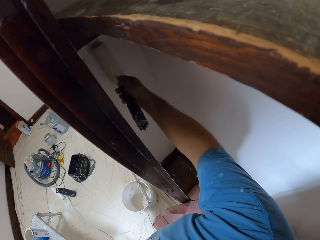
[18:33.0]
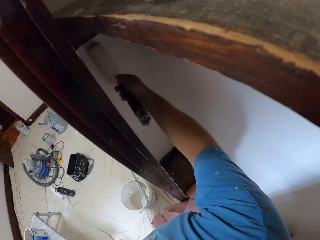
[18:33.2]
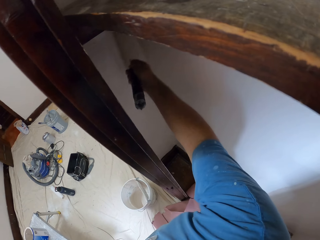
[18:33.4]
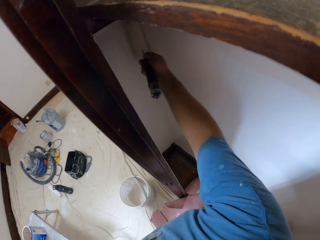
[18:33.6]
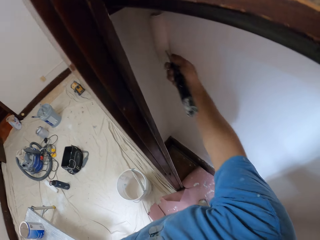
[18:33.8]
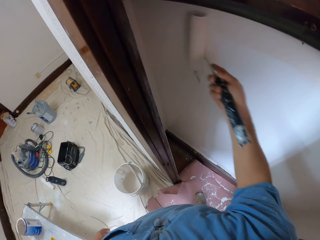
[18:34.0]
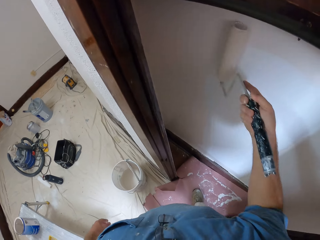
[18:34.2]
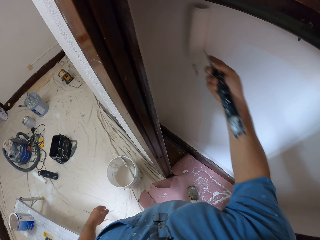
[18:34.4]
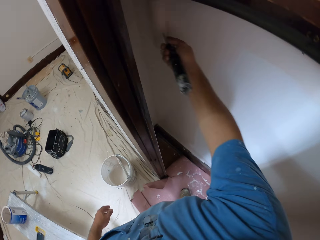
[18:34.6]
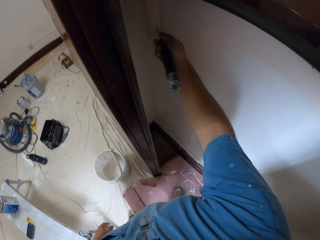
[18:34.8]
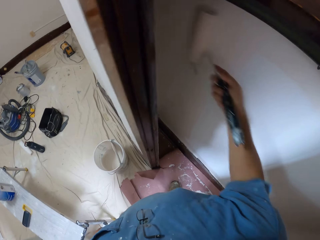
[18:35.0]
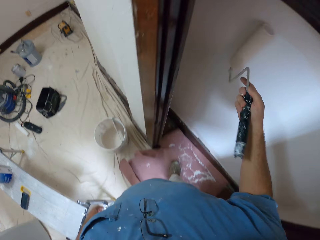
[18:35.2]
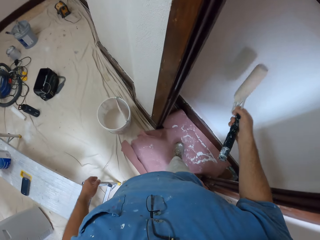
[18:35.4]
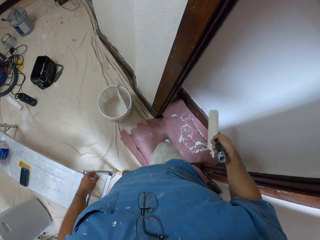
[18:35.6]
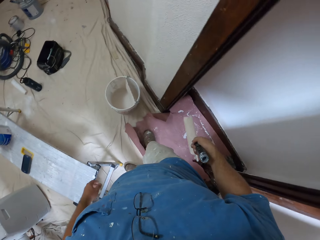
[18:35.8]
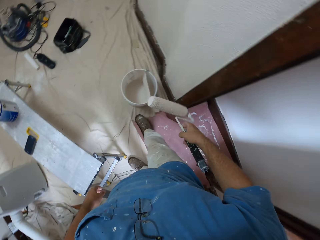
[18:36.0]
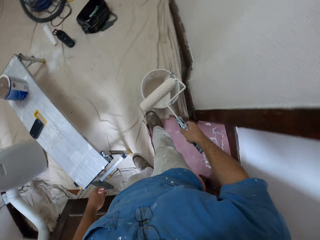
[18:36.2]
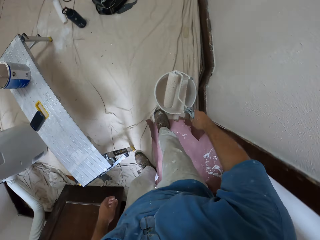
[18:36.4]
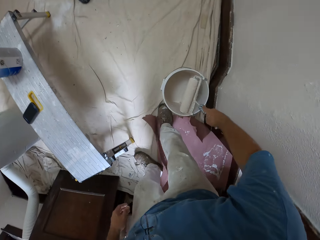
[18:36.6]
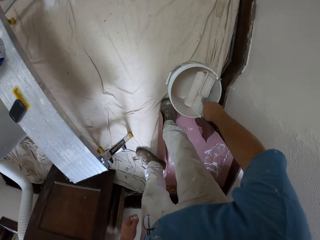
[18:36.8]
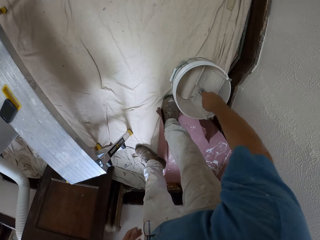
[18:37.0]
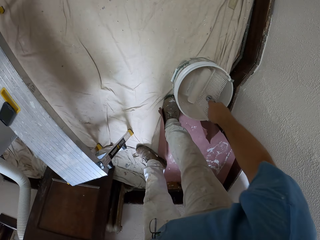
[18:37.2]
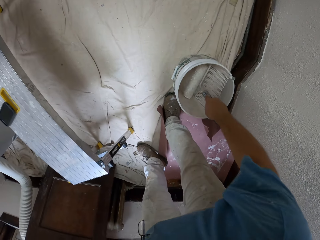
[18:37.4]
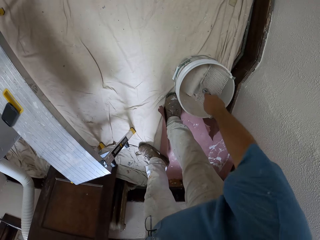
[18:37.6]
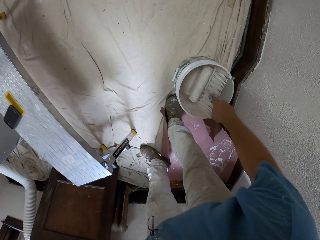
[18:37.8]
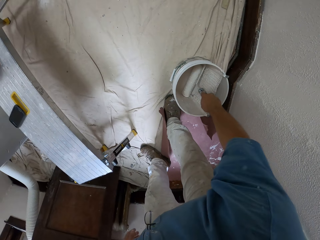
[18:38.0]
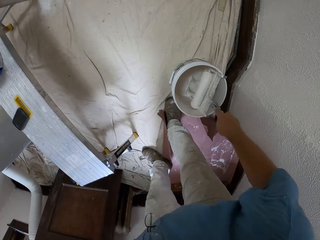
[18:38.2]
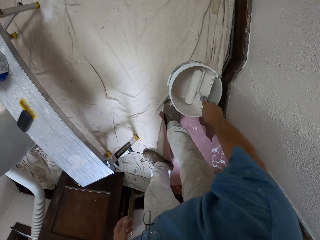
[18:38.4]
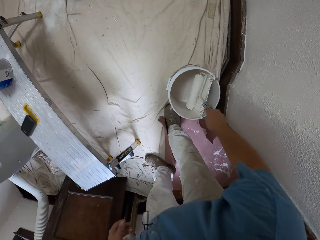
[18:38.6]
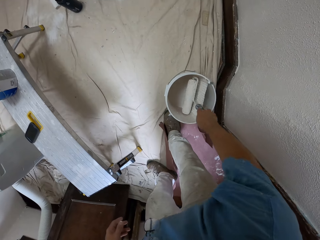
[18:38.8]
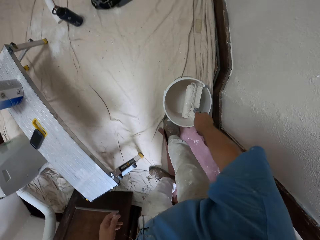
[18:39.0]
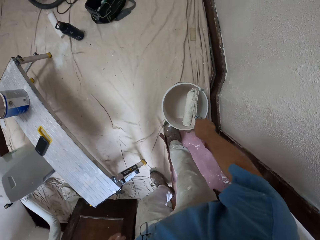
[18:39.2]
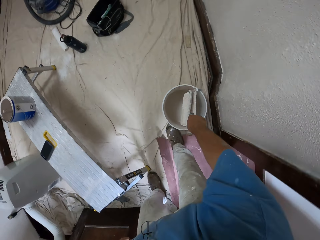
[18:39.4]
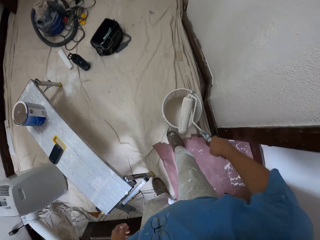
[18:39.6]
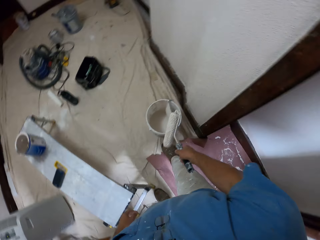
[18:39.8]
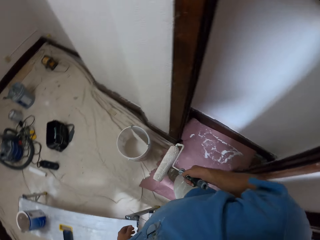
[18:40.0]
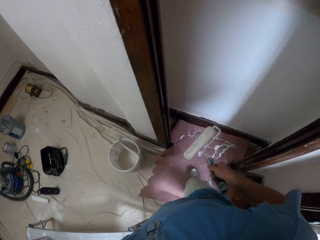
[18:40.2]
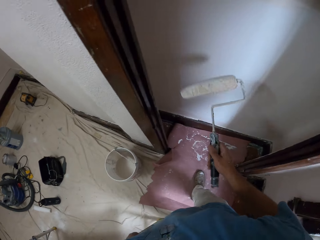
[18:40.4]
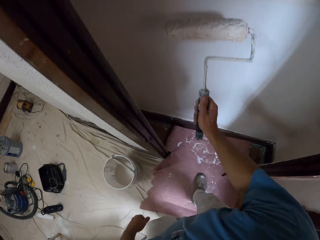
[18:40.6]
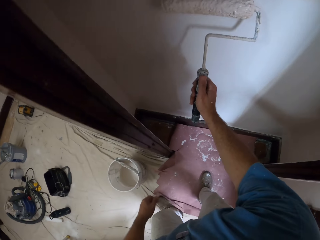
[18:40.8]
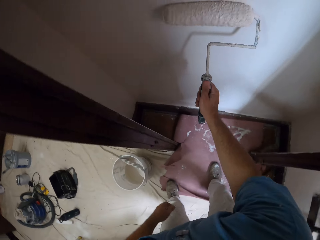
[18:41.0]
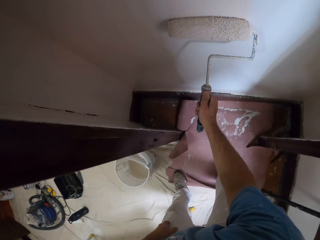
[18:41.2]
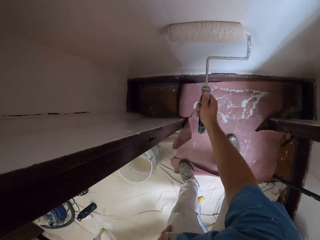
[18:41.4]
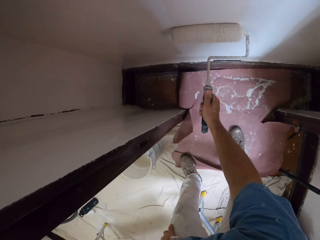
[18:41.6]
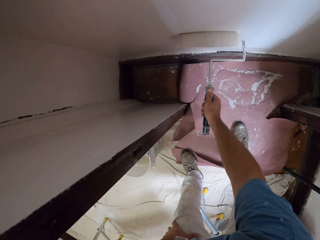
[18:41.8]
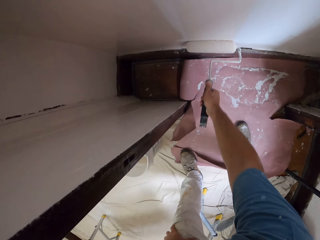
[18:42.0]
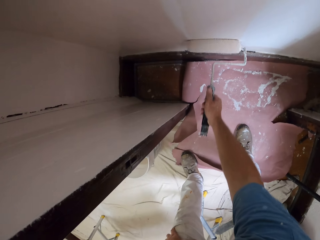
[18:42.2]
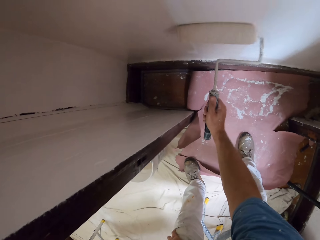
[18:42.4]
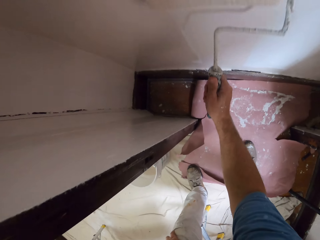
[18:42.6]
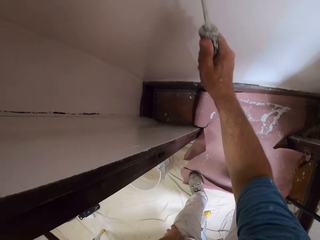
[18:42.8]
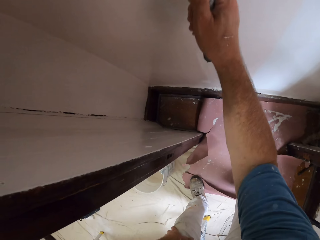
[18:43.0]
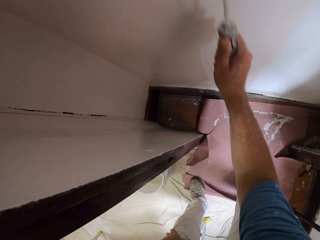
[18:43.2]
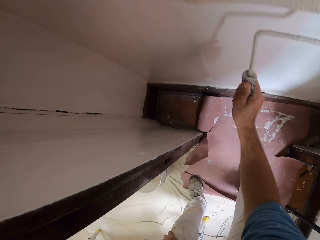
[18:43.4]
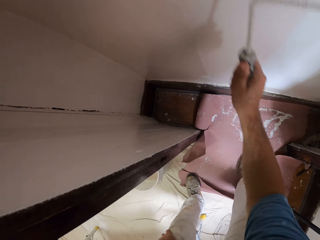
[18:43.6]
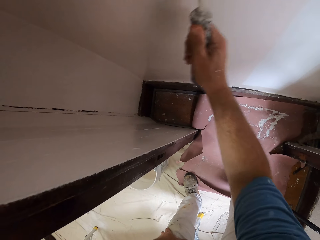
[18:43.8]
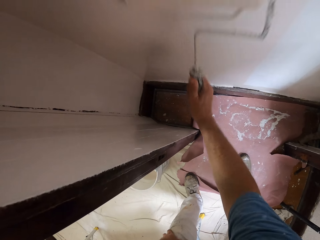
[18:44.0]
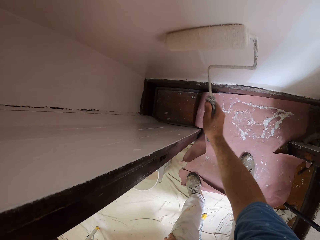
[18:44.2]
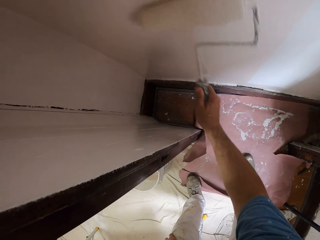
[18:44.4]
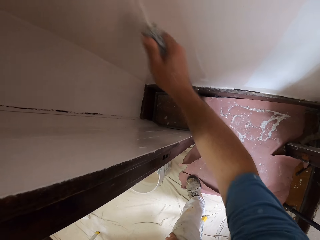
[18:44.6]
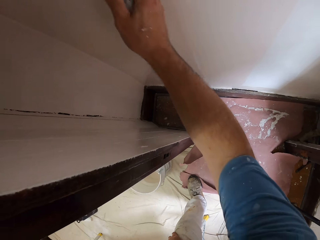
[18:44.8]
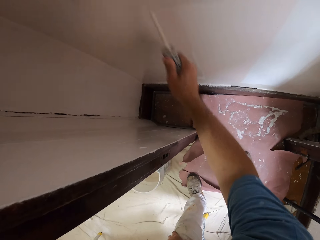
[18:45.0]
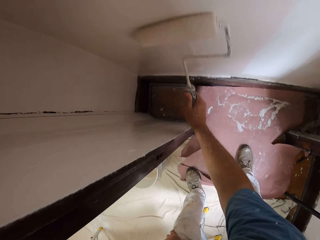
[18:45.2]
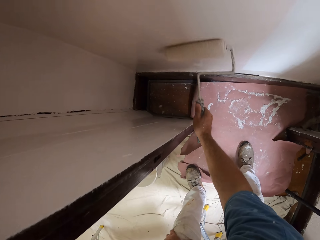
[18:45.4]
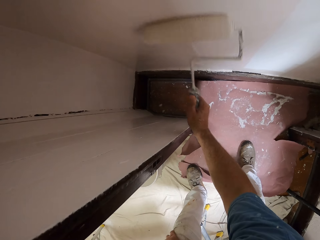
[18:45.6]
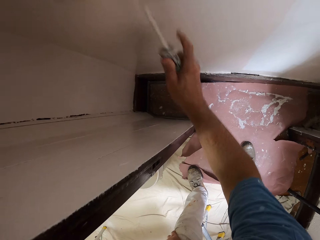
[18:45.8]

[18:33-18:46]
The camera wearer moves towards the paint bucket. They dip the paint roller brush into the paint bucket. They move towards the wardrobe and paint the interior part of the wardrobe.

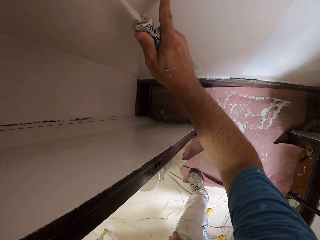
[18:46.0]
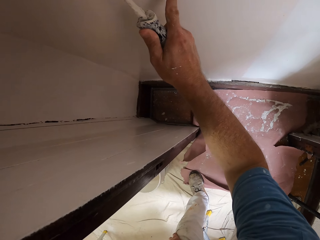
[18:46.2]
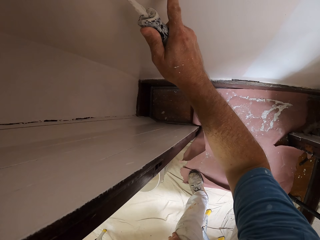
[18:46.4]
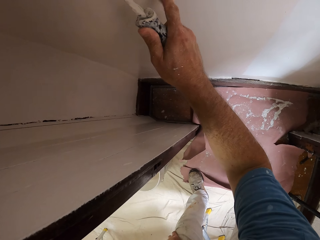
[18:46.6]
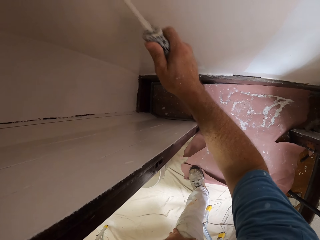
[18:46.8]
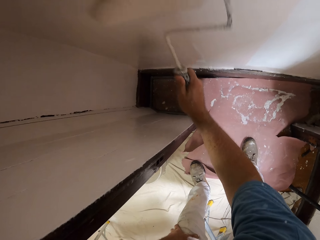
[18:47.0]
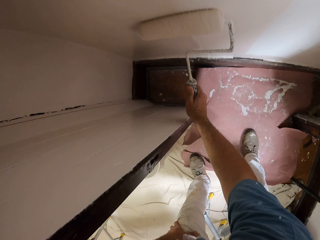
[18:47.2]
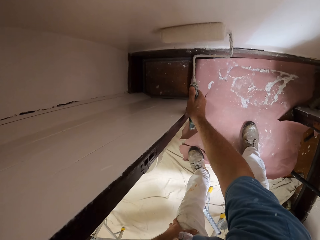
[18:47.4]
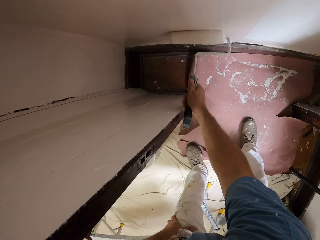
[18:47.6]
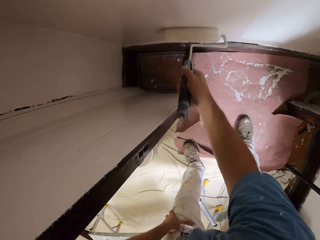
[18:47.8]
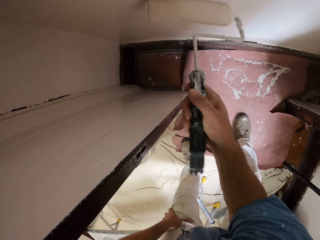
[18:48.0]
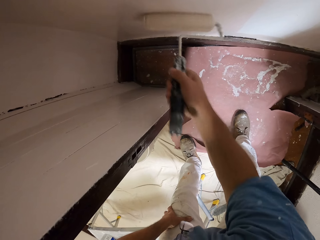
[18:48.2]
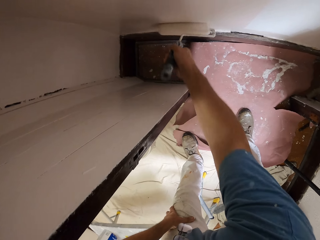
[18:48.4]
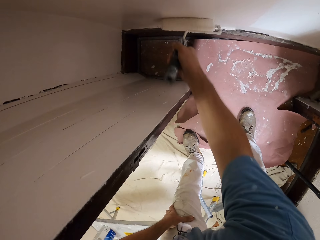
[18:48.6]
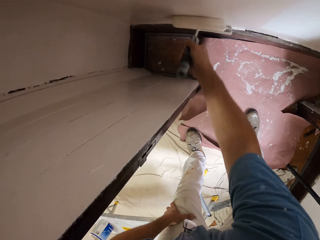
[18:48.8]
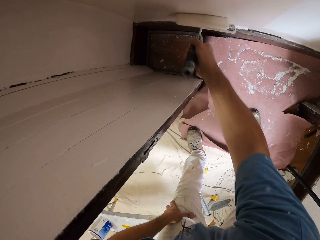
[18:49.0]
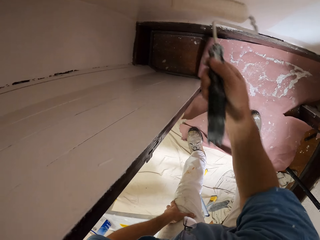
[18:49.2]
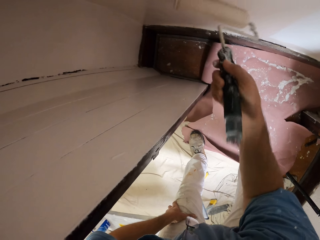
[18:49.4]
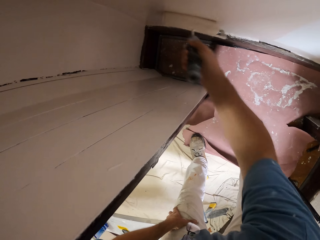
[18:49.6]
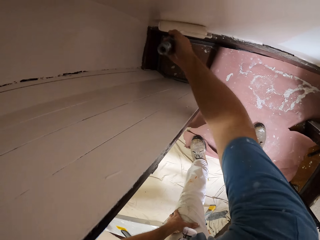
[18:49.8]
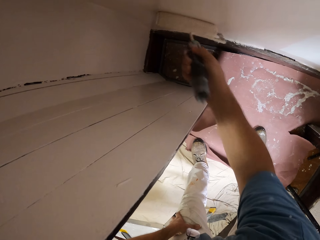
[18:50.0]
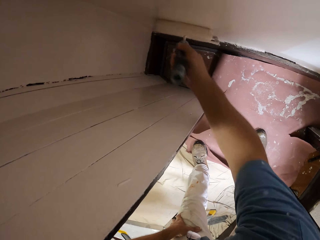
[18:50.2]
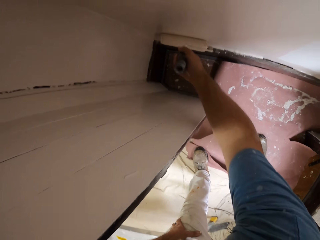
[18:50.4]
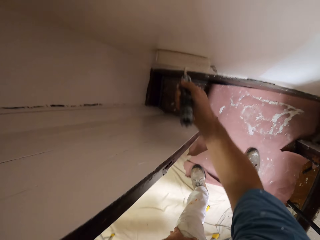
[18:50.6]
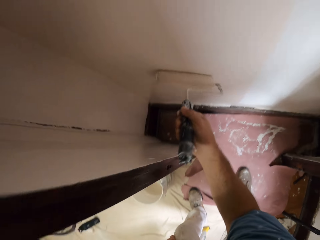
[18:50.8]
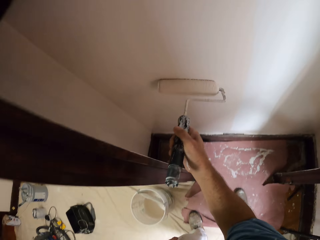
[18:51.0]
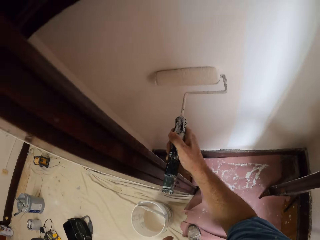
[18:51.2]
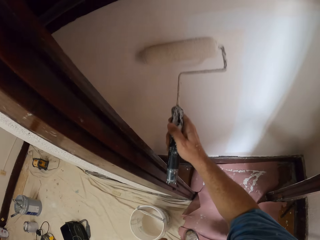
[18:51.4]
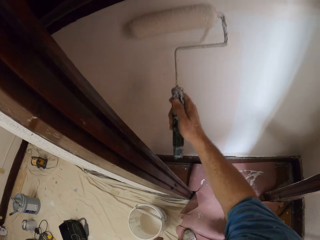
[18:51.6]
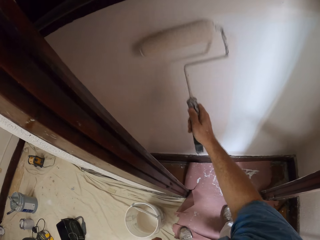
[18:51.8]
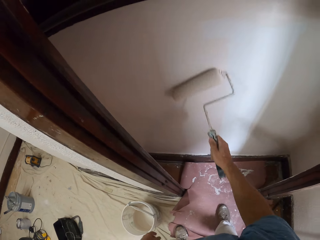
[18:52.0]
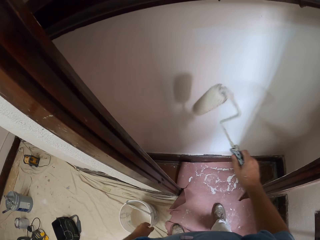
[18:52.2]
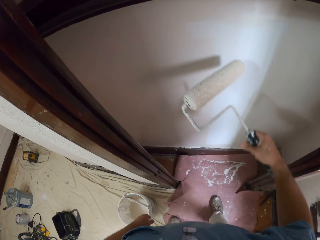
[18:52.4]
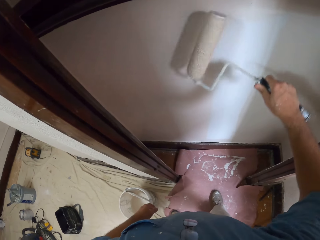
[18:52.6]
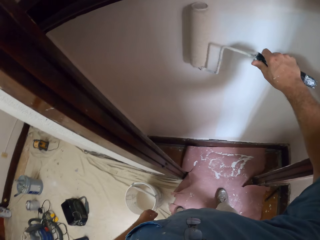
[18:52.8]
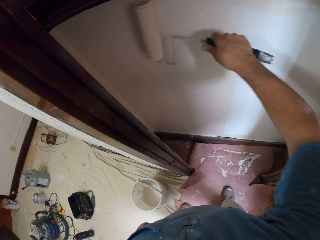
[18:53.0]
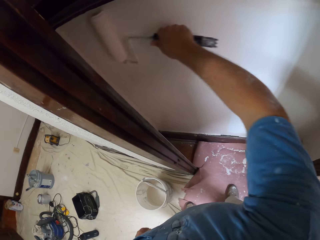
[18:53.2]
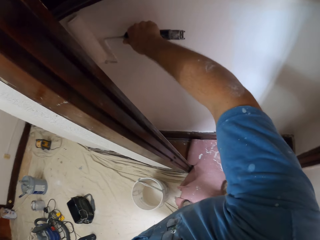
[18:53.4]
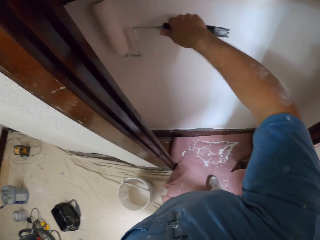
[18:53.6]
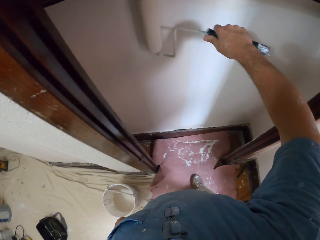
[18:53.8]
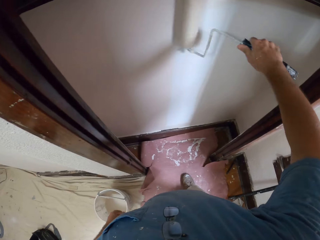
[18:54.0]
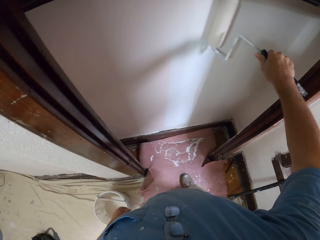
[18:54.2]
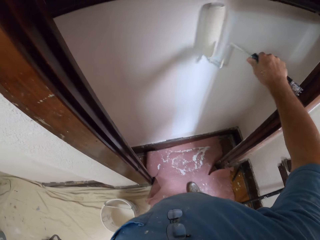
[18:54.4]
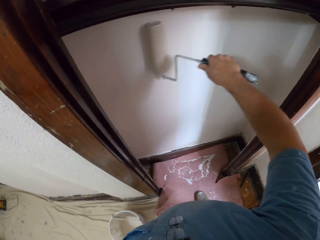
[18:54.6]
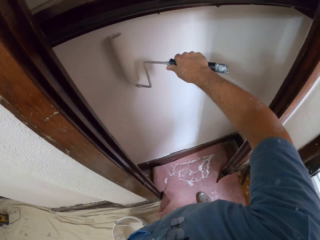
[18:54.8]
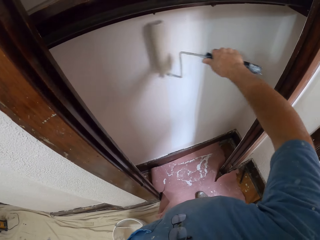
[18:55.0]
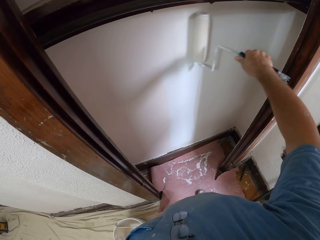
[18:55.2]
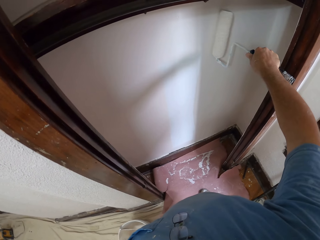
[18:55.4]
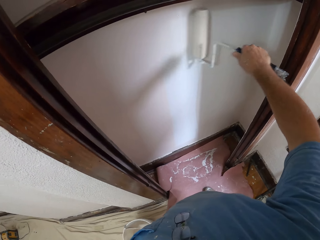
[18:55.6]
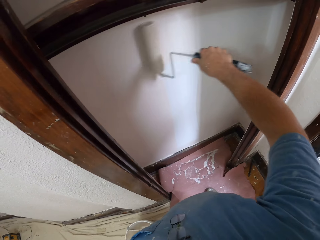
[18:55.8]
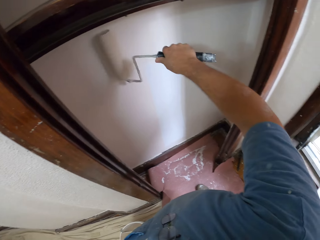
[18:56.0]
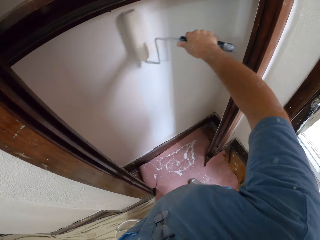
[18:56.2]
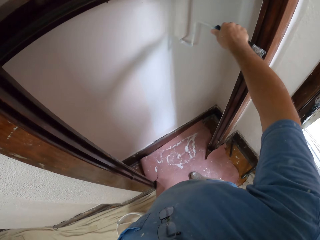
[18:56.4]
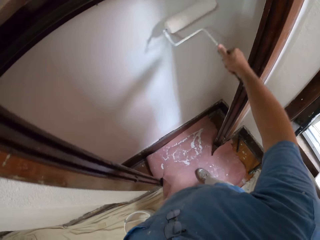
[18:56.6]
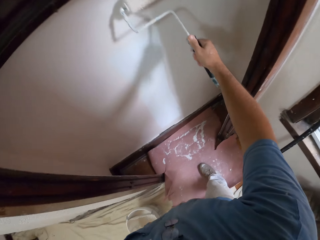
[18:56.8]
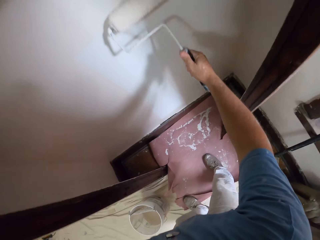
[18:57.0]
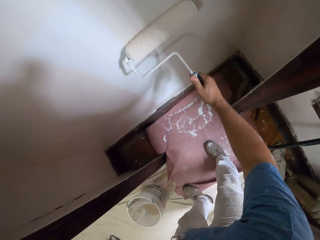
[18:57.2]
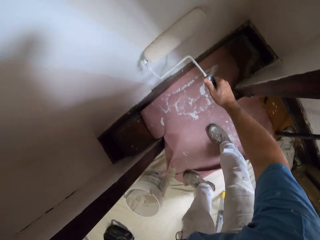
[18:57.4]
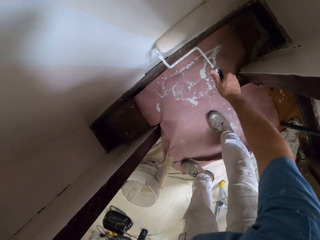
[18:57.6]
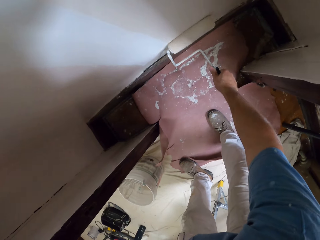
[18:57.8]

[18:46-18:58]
The camera wearer flips a paint roller on a wall and paints the wall with the paint roller.
